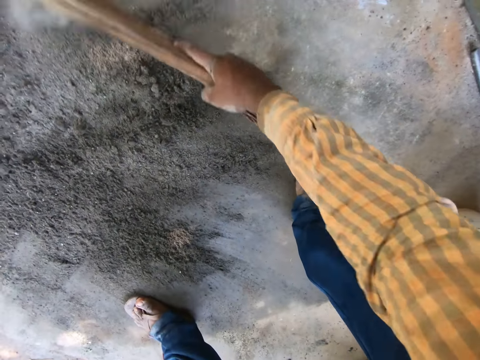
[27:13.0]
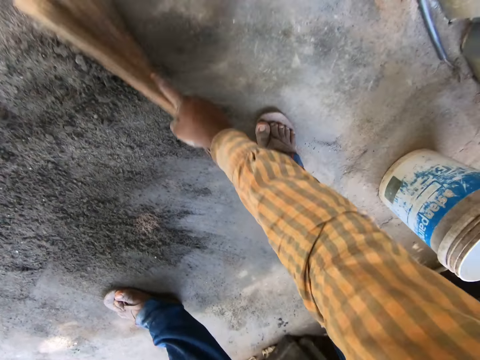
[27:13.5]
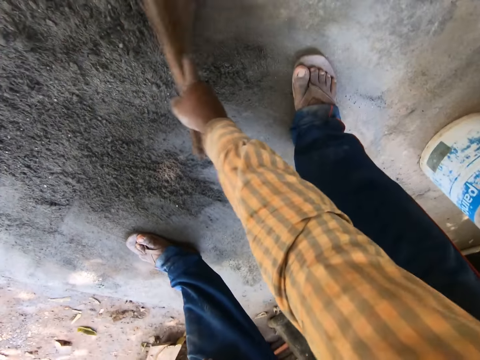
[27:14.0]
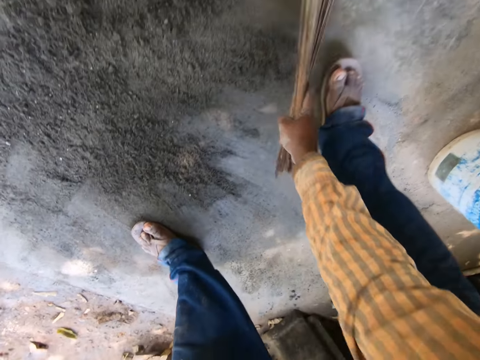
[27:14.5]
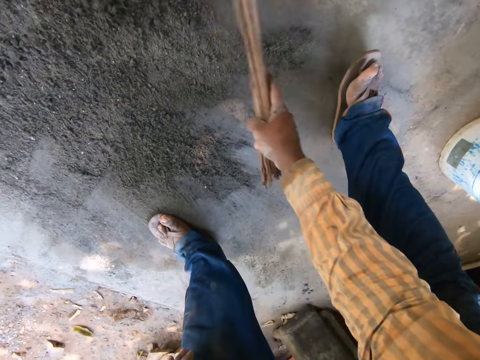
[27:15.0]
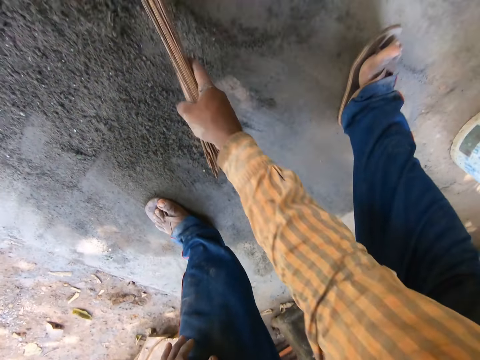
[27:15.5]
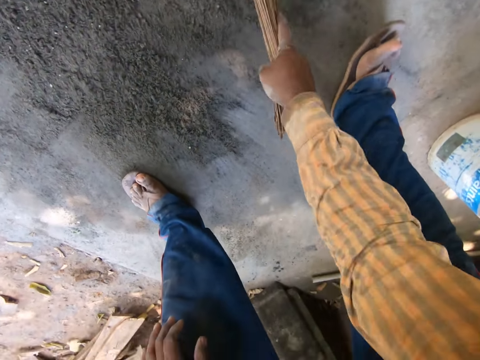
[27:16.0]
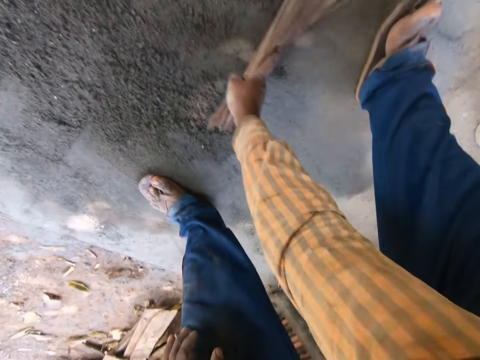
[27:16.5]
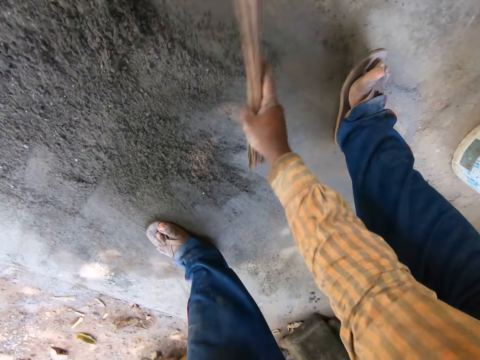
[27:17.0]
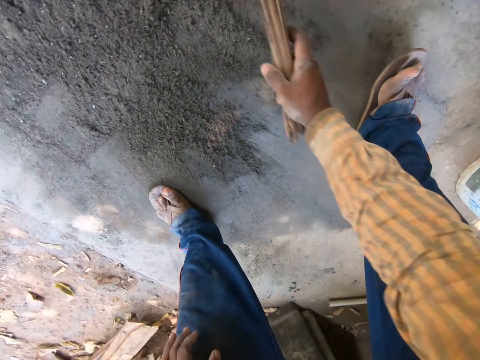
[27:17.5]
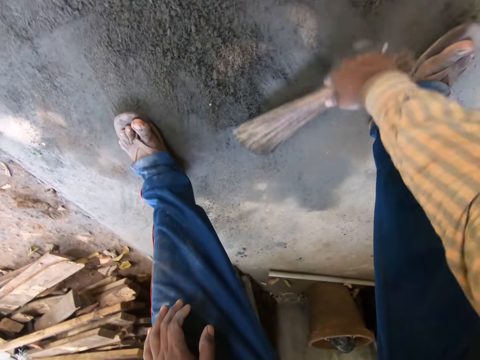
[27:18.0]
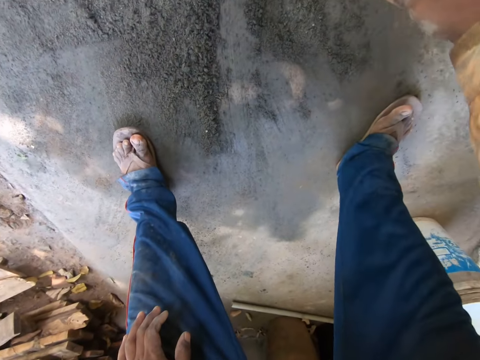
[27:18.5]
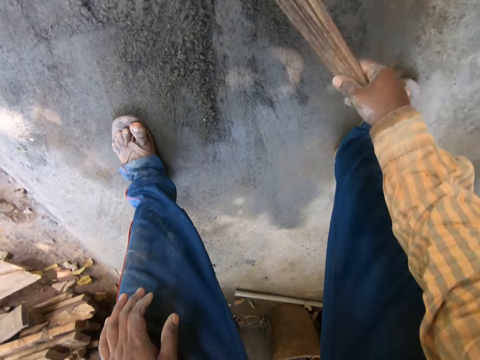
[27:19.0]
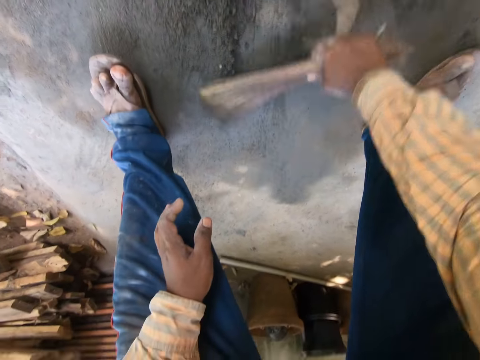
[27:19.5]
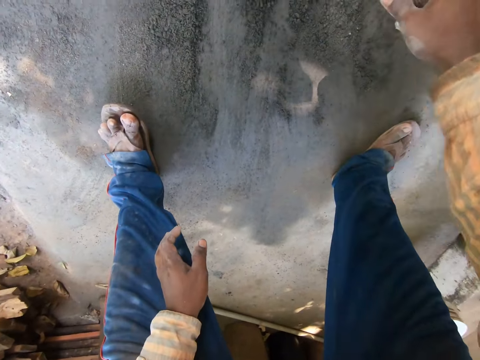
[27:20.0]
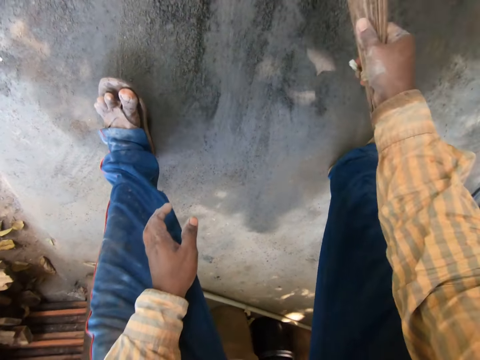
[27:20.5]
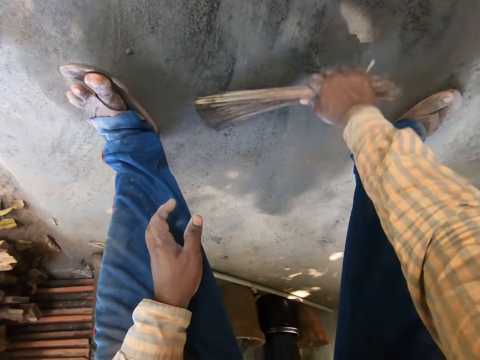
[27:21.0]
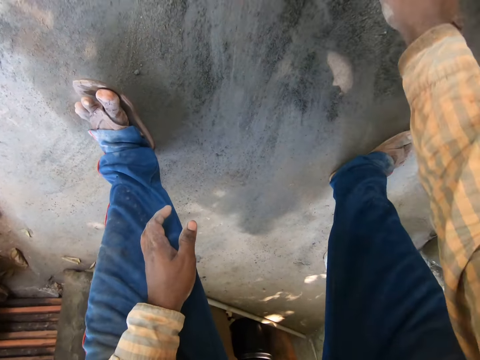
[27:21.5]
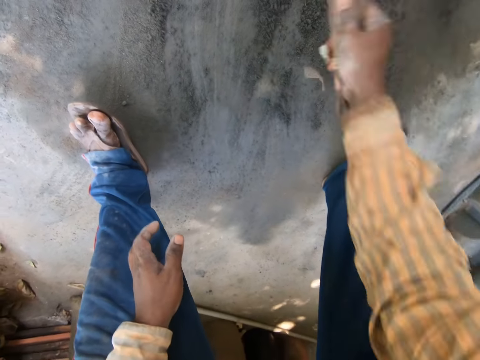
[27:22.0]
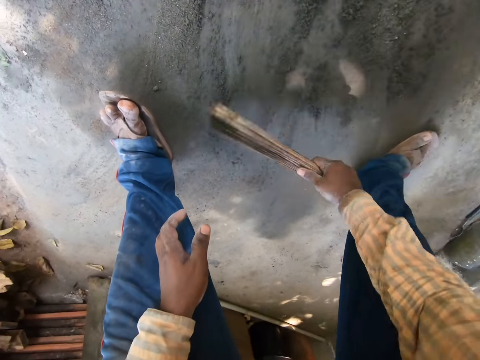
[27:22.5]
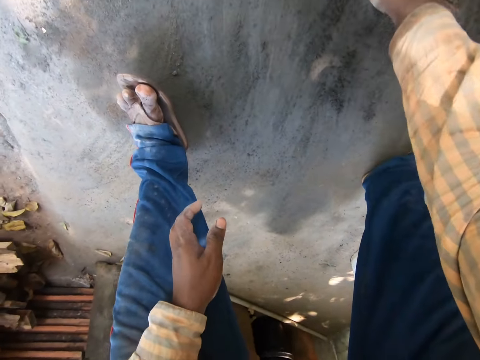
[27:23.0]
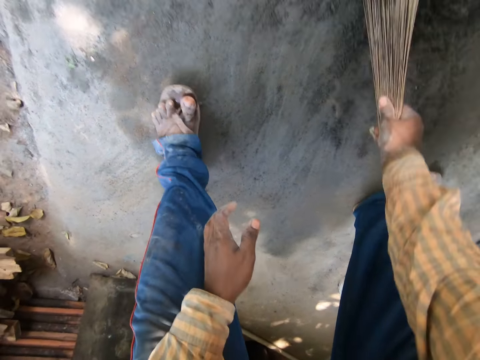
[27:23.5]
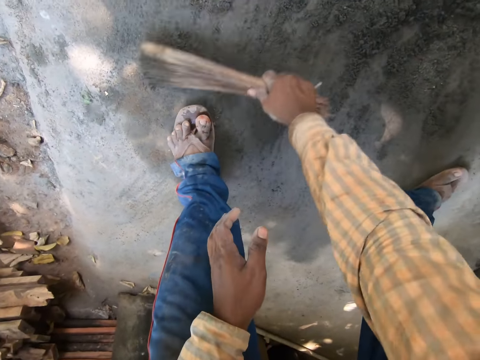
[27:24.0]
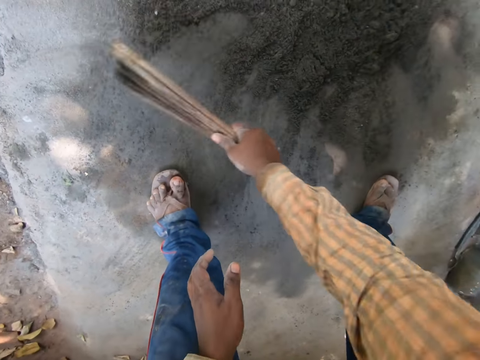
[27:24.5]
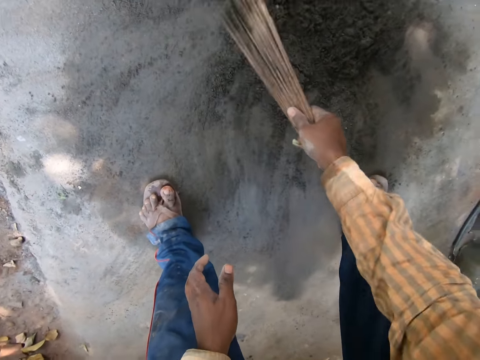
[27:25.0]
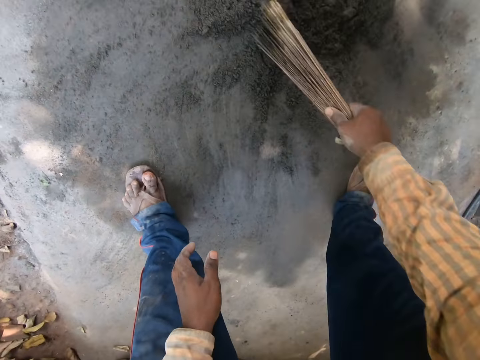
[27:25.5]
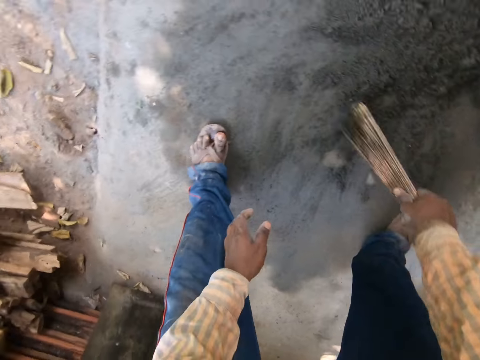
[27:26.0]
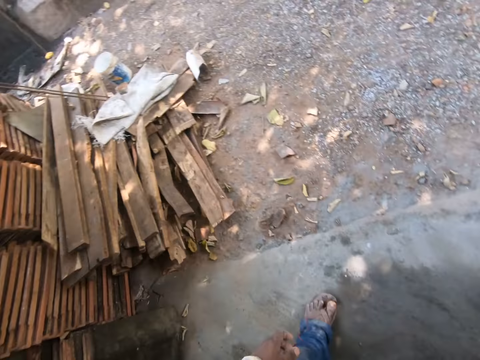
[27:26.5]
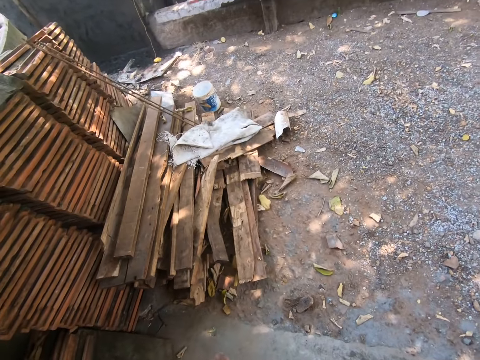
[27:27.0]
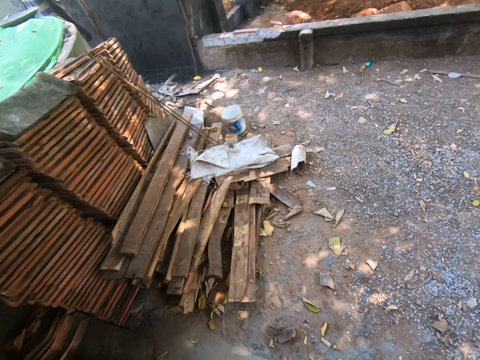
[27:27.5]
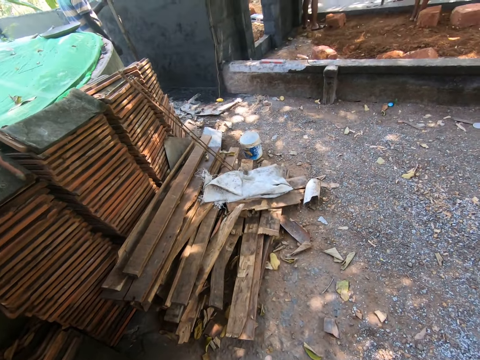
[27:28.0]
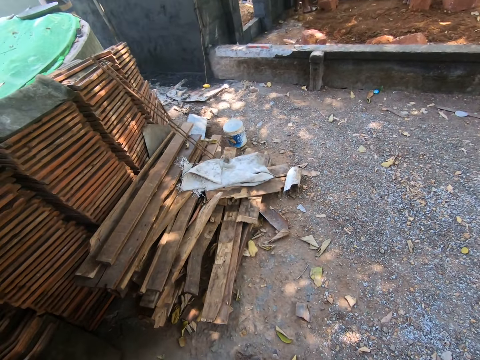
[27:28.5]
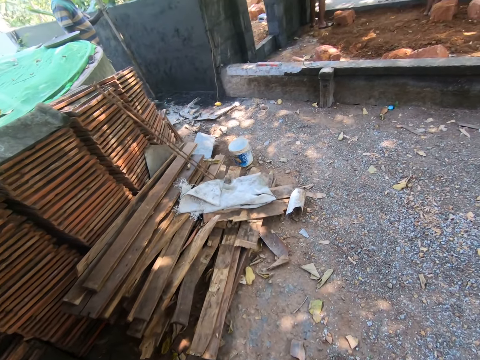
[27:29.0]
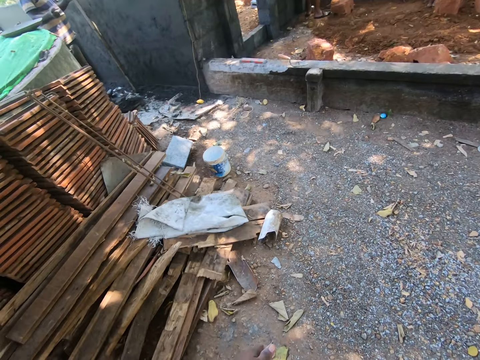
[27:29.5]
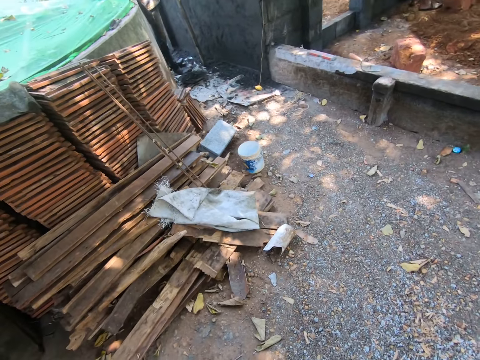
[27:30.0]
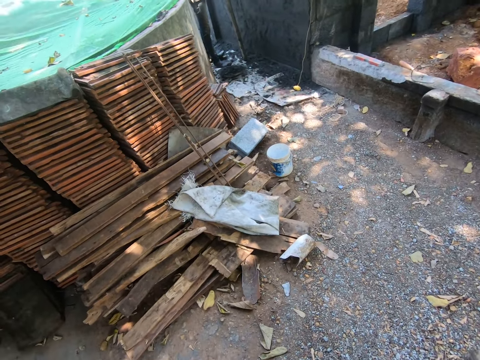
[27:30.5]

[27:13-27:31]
The camera wearer hits the broom on the floor with his right hand. He sweeps the floor with the broom in his right hand. He hits the broom on the floor with his right hand. He sweeps the floor with the broom in his right hand. He hits the broom on the floor with his right hand. He sweeps the floor with the broom in his right hand. He hits the broom on the floor with his right hand. He sweeps the floor with the broom in his right hand. He hits the broom on the floor with his right hand. He sweeps the floor with the broom in his right hand. He interacts with a man. He walks in the compound. The man holds a wooden straightedge with his left hand.

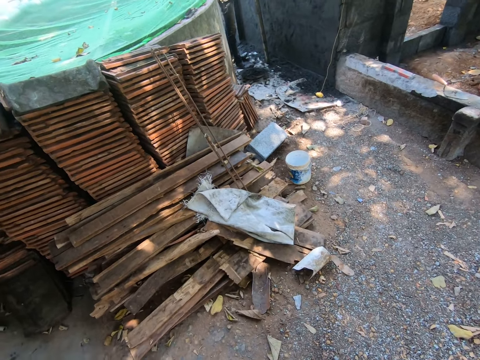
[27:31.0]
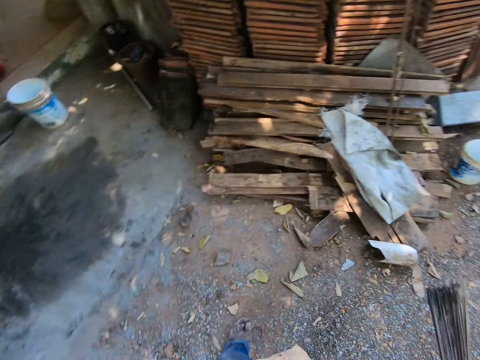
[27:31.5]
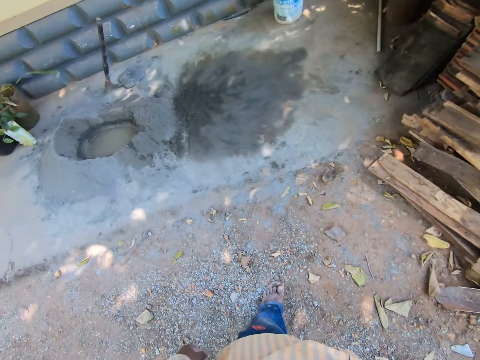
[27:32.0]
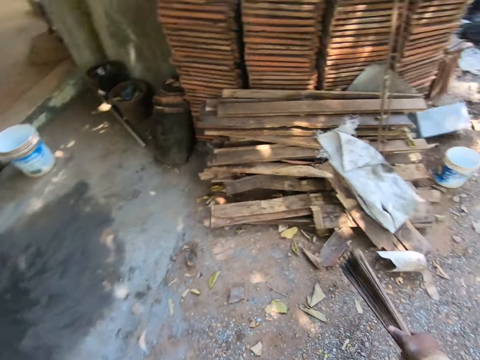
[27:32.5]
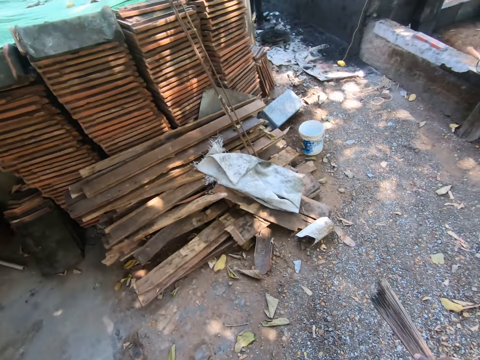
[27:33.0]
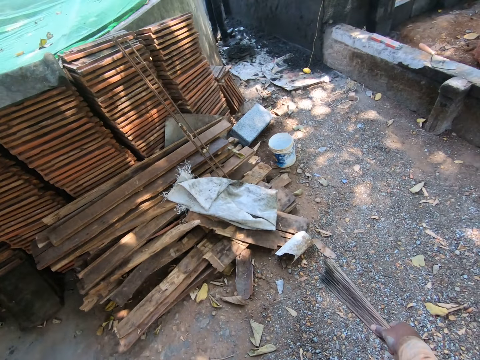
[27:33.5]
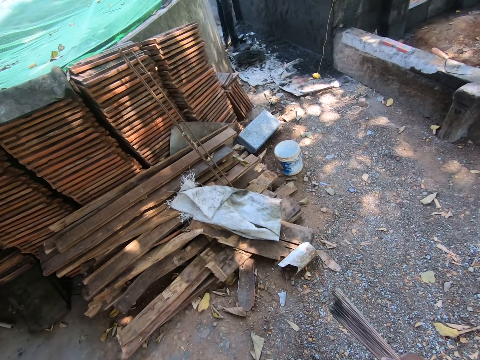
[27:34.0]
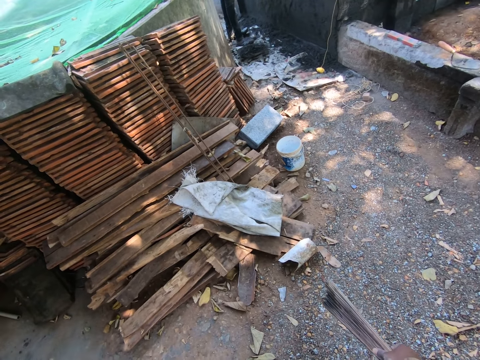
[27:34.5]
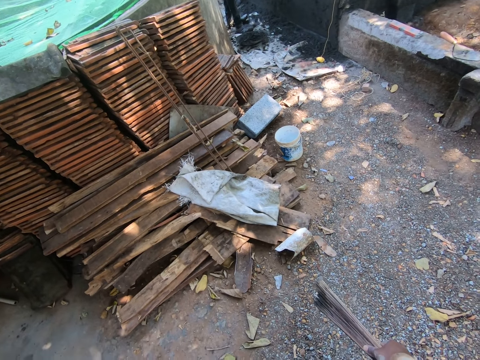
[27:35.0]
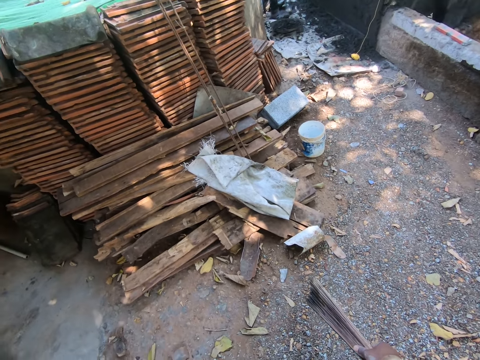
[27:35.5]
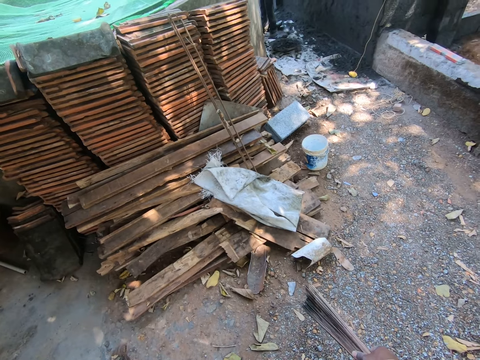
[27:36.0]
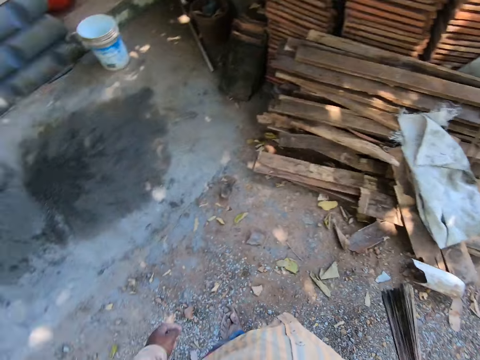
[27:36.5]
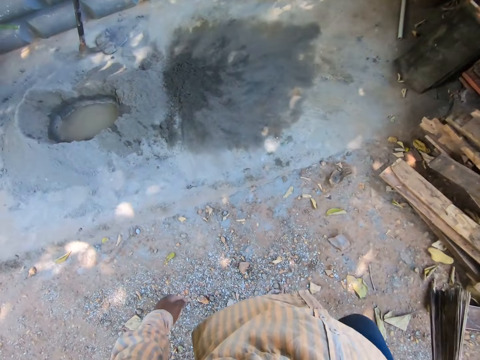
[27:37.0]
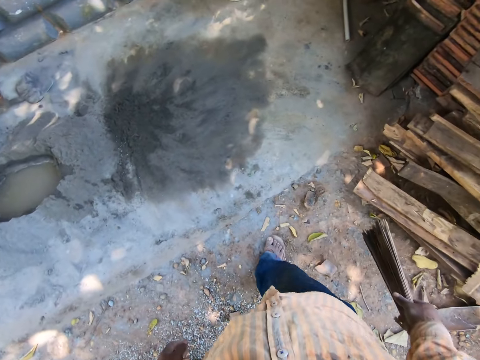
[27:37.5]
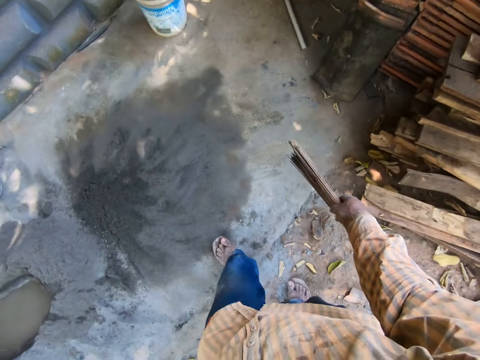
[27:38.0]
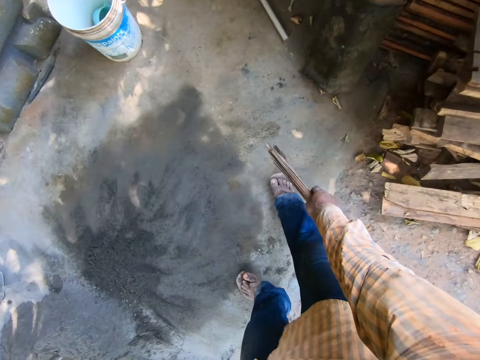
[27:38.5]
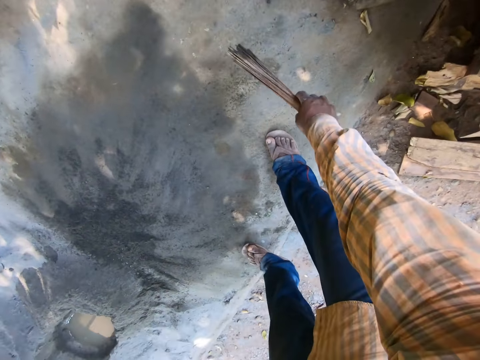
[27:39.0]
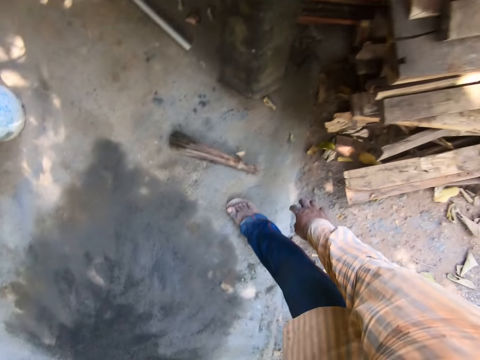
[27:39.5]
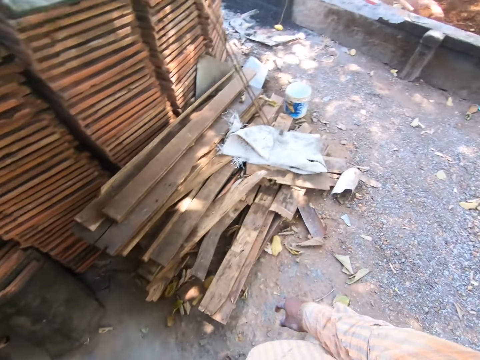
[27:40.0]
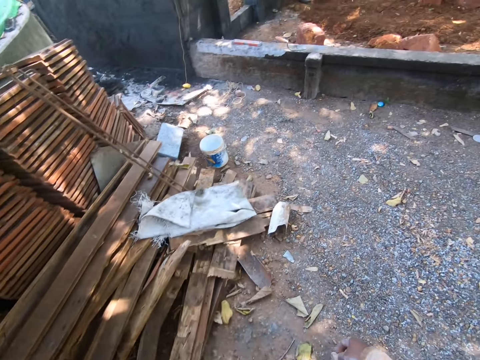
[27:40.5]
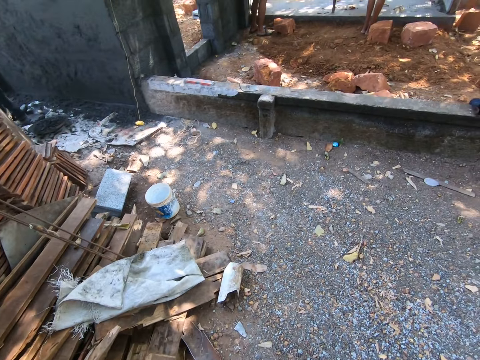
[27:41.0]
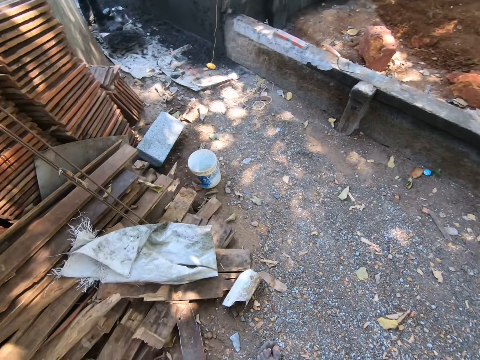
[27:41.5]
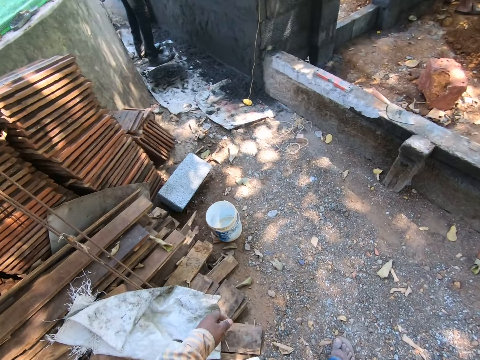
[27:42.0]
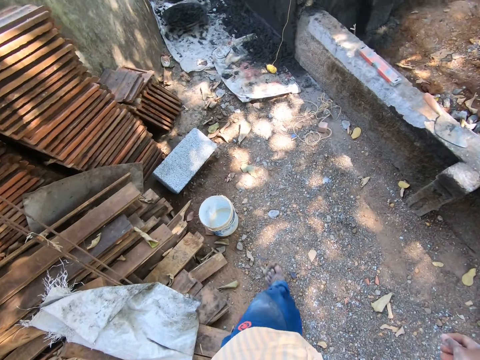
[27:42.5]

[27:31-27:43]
The camera wearer turns around. A man interacts with another man. The camera wearer walks in the compound. He places the broom on the floor with his right hand. He interacts with another man. He walks in the compound.
